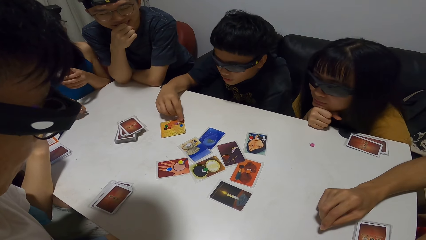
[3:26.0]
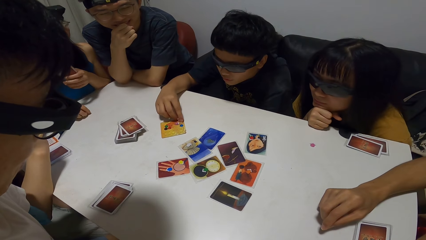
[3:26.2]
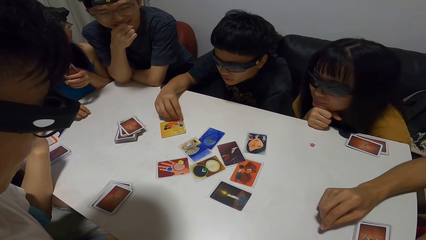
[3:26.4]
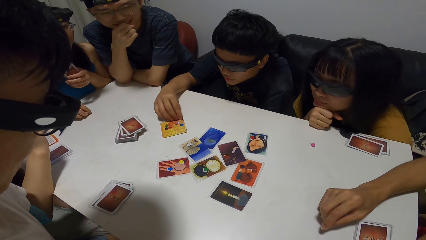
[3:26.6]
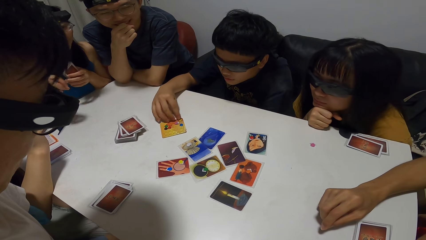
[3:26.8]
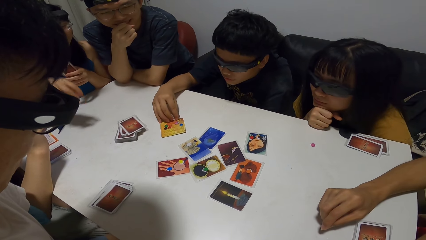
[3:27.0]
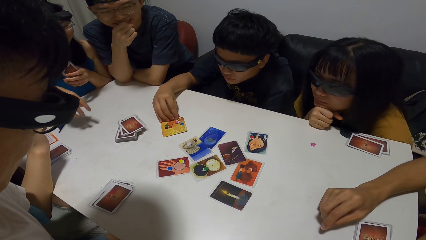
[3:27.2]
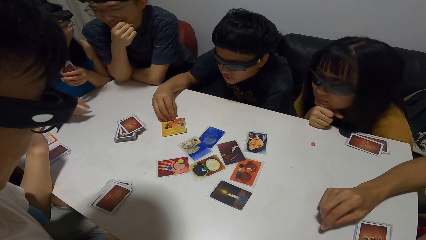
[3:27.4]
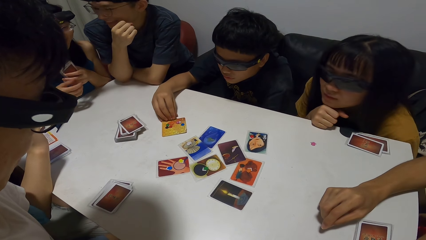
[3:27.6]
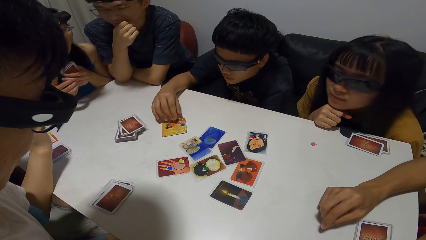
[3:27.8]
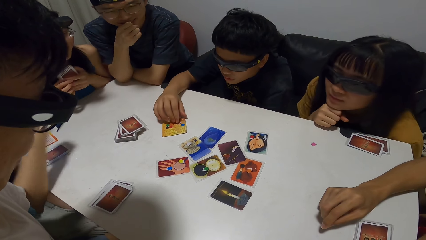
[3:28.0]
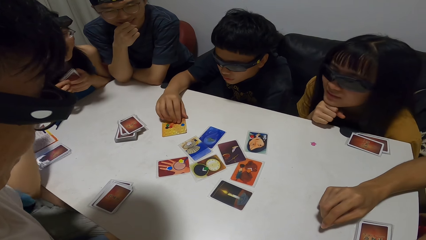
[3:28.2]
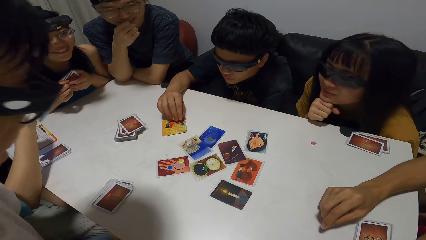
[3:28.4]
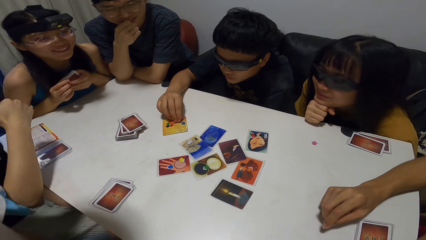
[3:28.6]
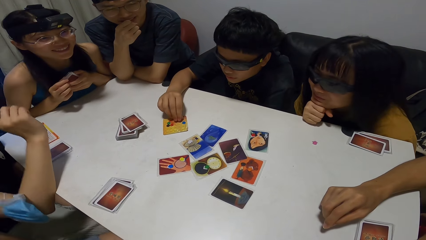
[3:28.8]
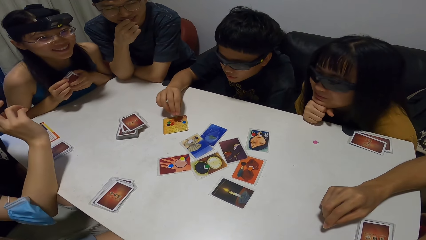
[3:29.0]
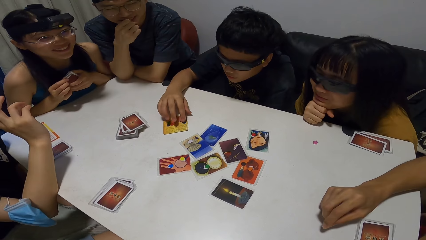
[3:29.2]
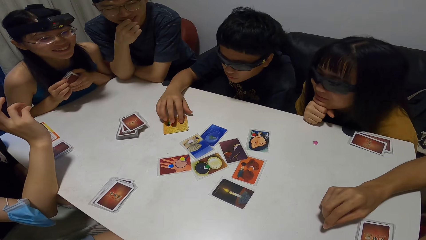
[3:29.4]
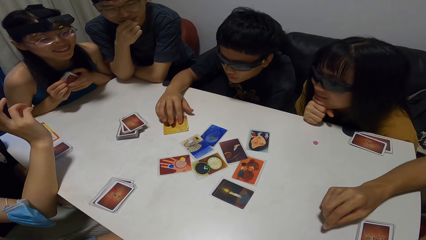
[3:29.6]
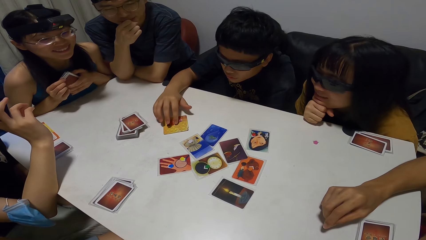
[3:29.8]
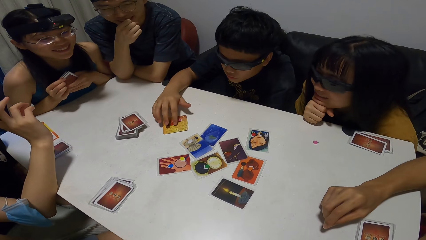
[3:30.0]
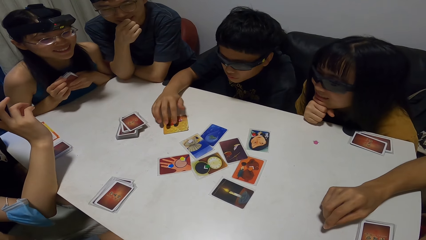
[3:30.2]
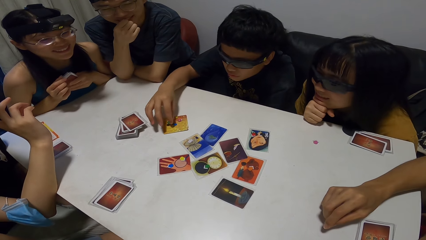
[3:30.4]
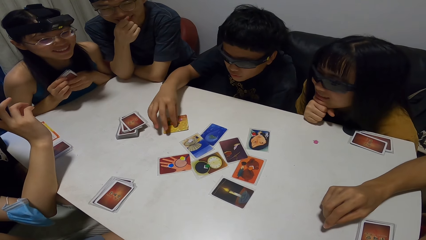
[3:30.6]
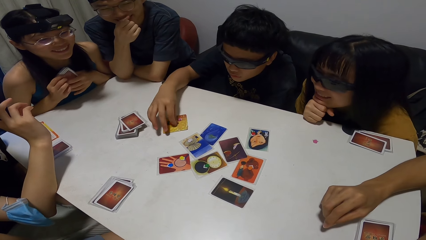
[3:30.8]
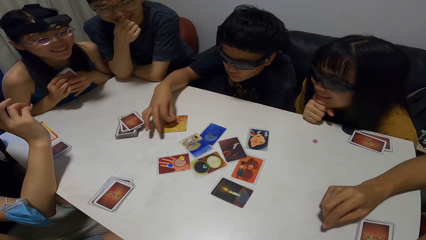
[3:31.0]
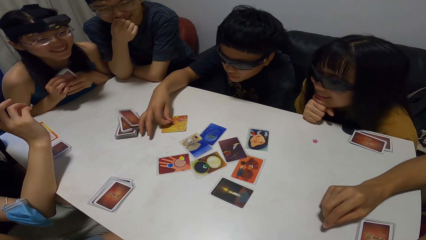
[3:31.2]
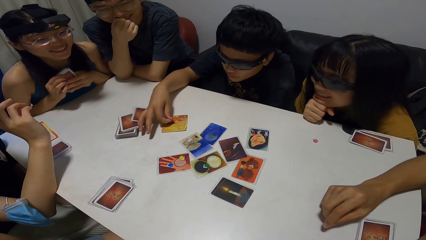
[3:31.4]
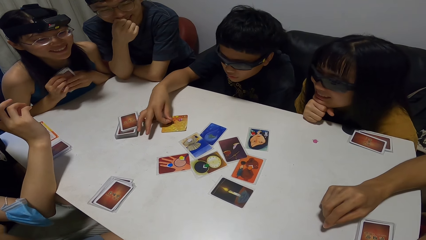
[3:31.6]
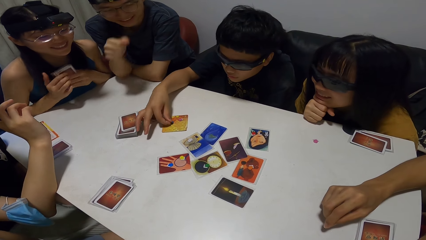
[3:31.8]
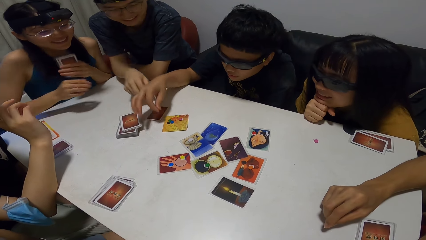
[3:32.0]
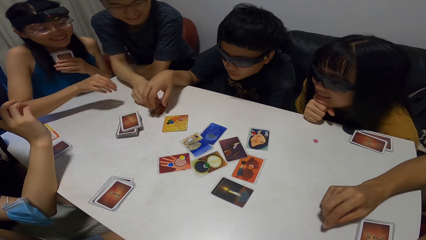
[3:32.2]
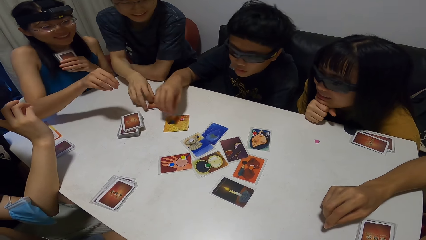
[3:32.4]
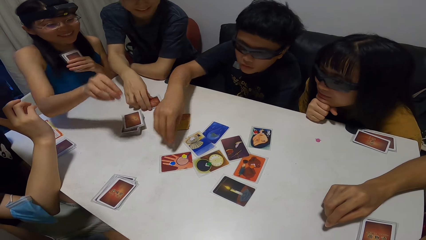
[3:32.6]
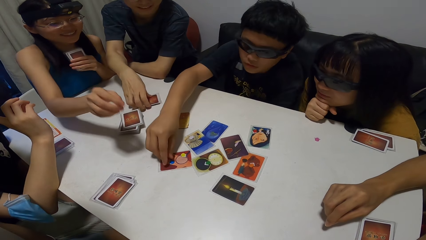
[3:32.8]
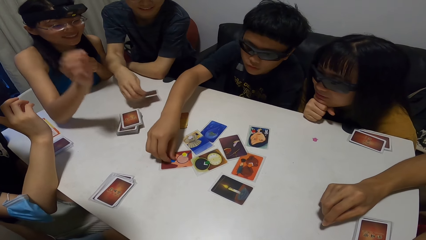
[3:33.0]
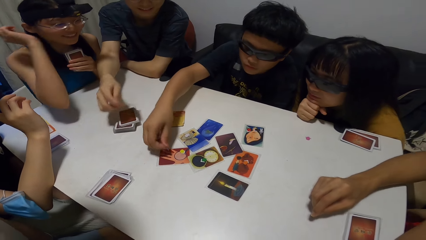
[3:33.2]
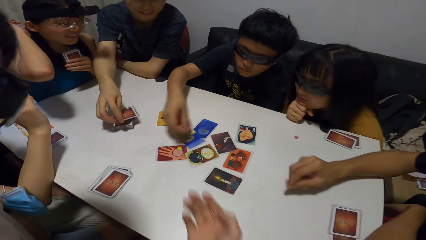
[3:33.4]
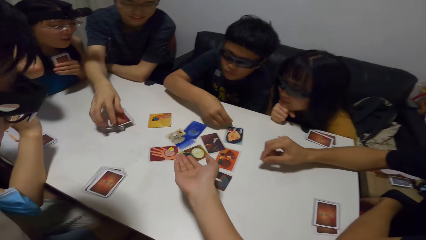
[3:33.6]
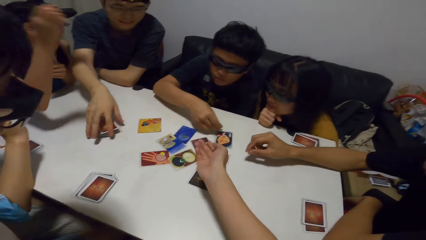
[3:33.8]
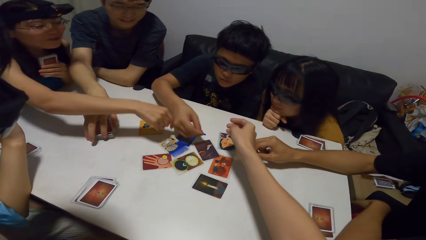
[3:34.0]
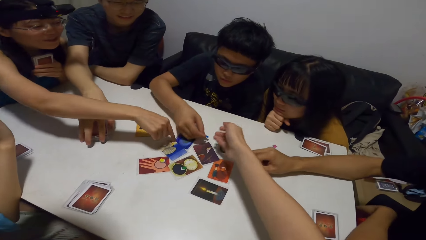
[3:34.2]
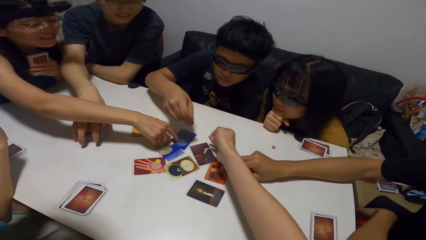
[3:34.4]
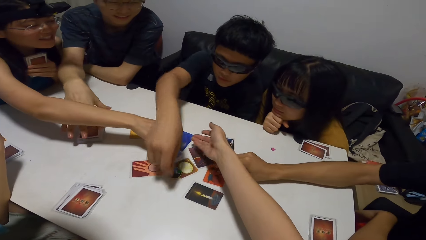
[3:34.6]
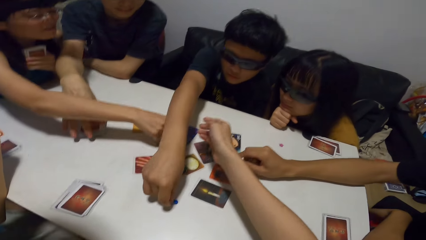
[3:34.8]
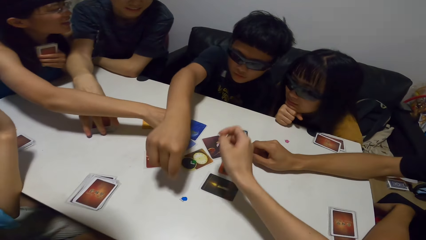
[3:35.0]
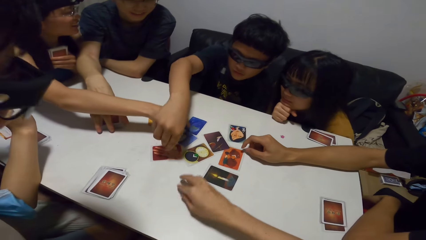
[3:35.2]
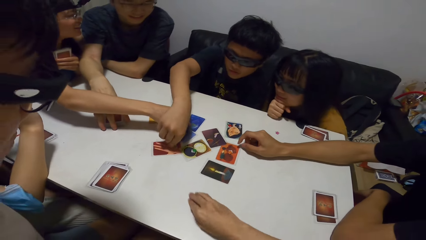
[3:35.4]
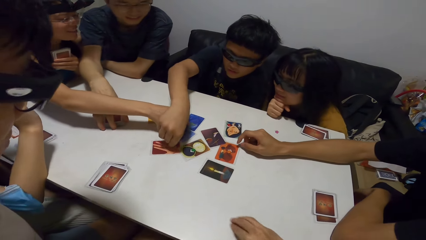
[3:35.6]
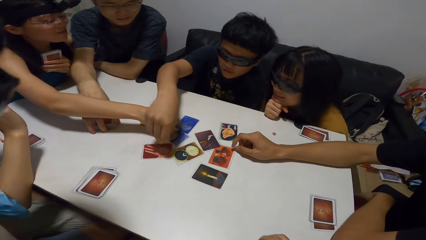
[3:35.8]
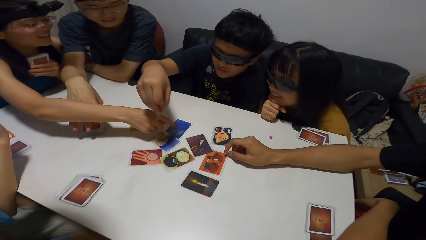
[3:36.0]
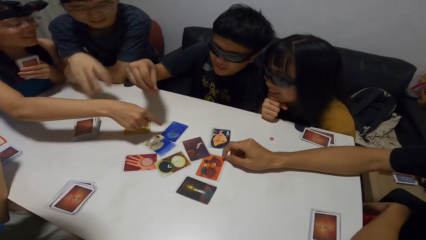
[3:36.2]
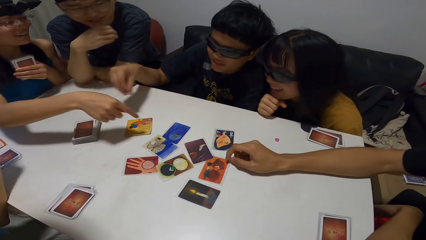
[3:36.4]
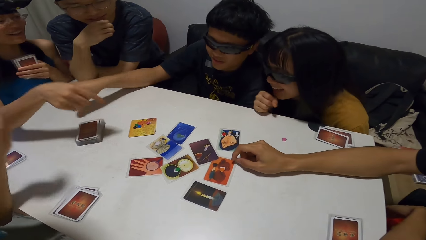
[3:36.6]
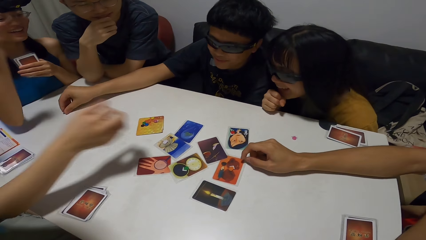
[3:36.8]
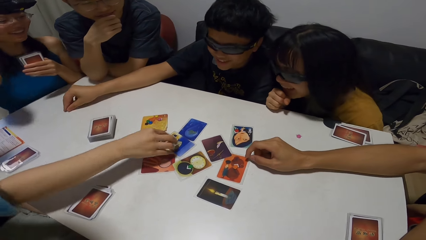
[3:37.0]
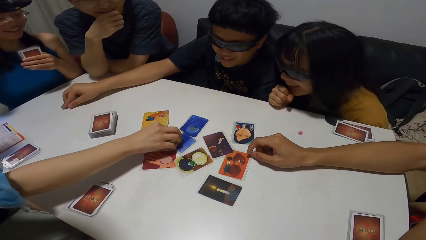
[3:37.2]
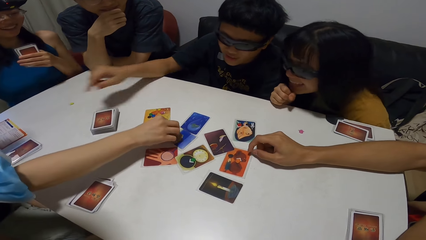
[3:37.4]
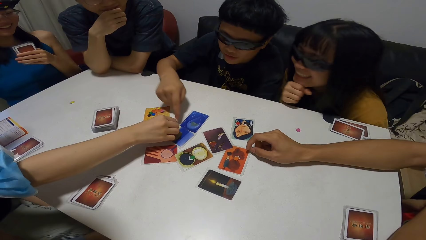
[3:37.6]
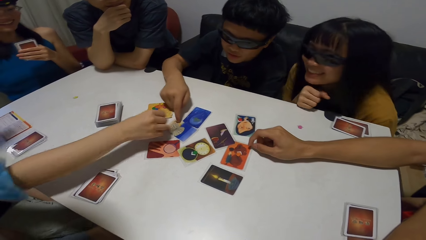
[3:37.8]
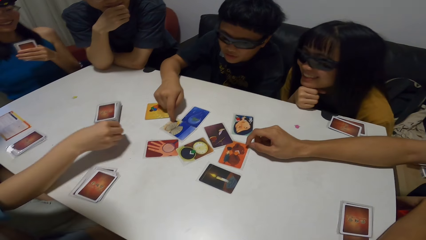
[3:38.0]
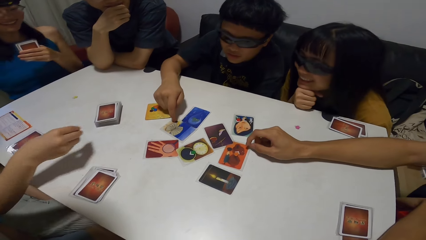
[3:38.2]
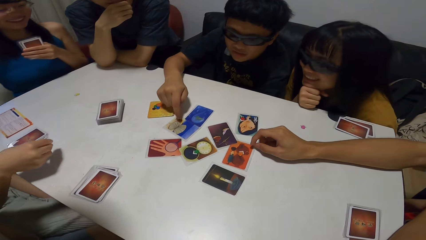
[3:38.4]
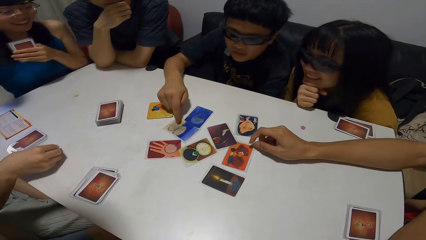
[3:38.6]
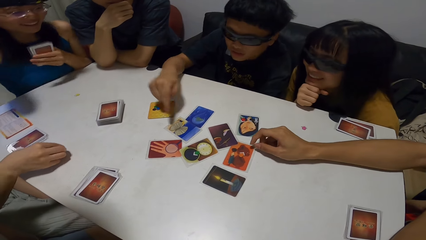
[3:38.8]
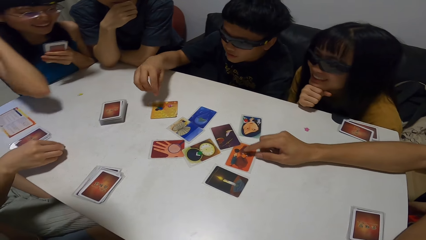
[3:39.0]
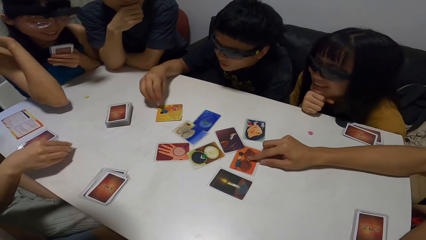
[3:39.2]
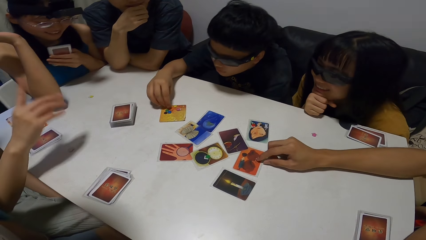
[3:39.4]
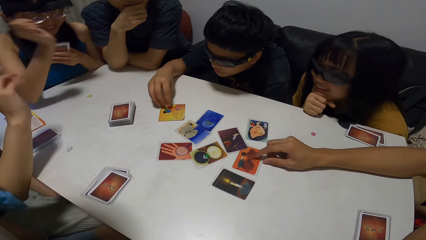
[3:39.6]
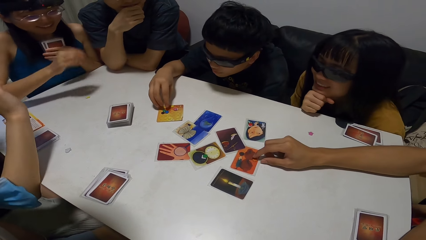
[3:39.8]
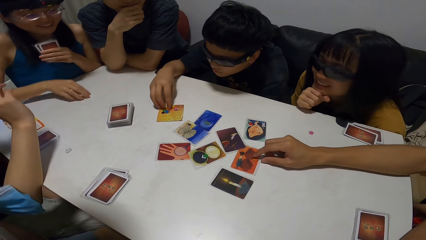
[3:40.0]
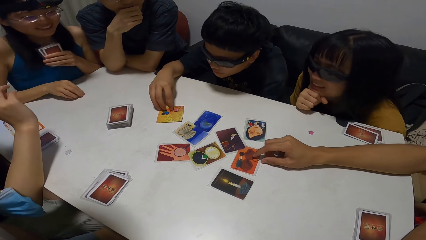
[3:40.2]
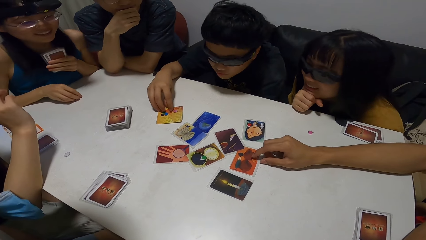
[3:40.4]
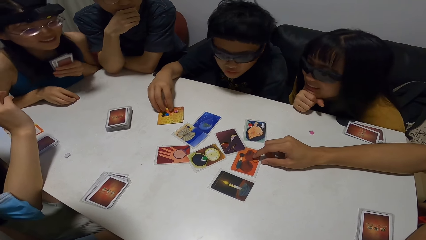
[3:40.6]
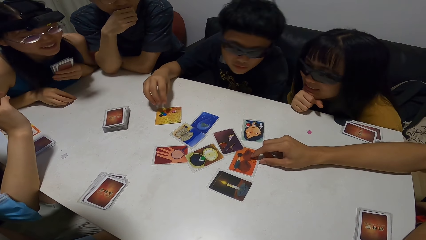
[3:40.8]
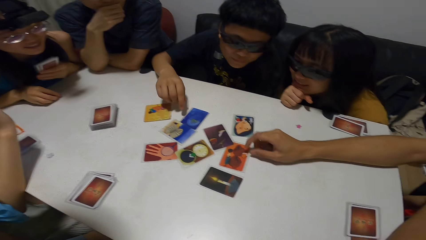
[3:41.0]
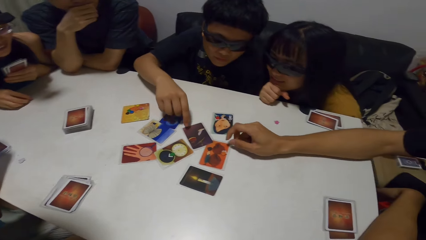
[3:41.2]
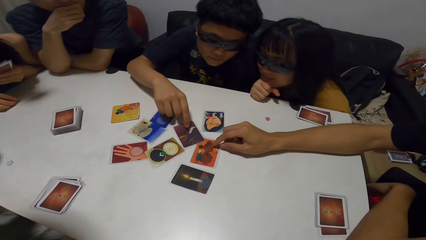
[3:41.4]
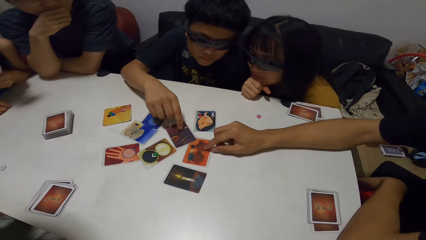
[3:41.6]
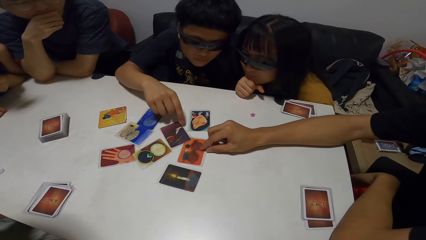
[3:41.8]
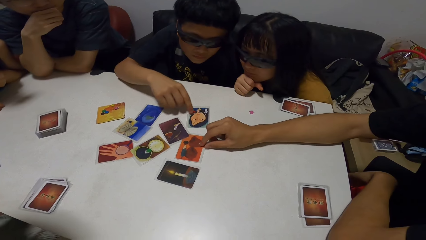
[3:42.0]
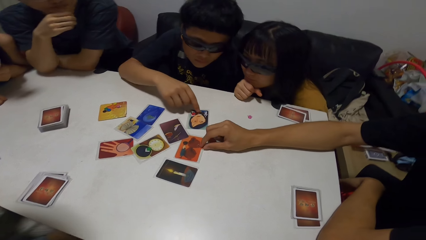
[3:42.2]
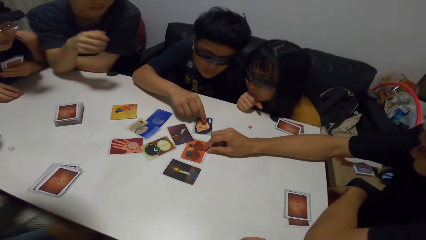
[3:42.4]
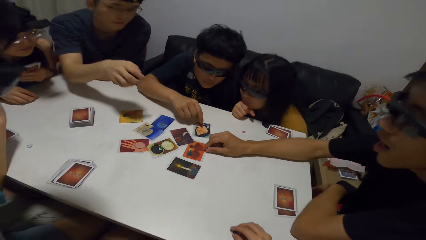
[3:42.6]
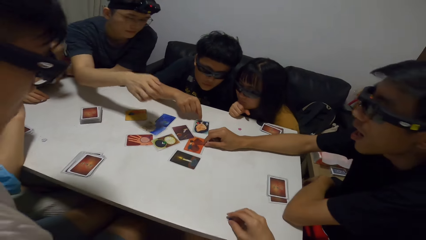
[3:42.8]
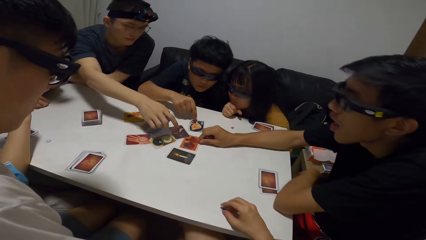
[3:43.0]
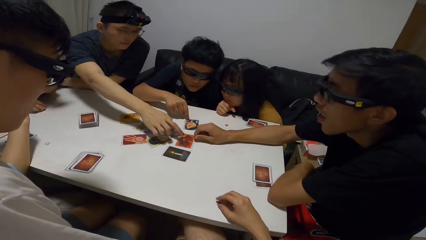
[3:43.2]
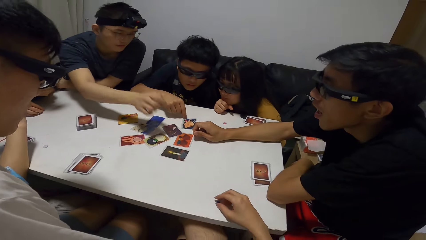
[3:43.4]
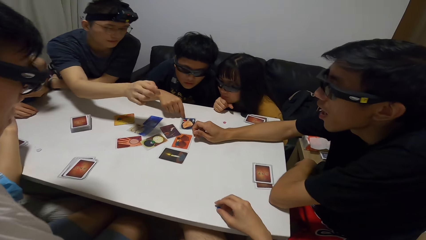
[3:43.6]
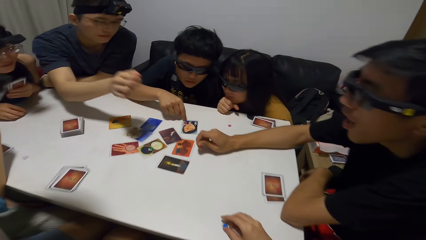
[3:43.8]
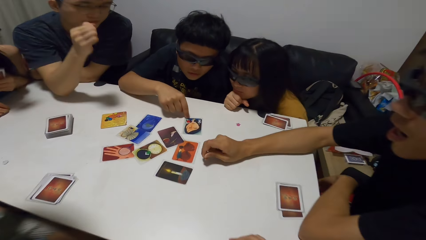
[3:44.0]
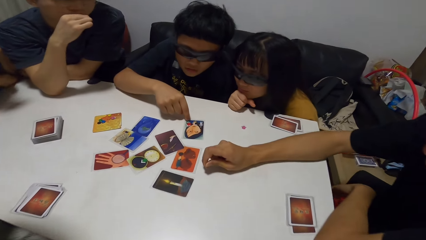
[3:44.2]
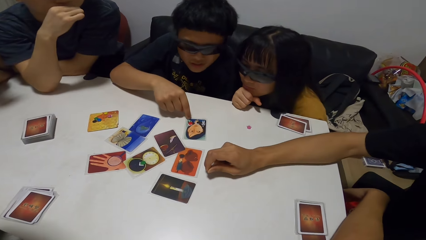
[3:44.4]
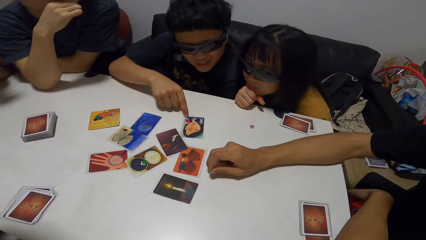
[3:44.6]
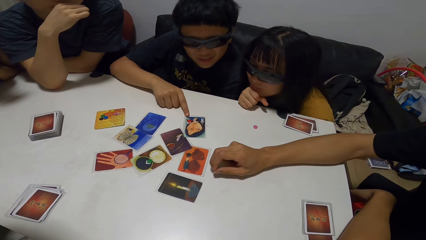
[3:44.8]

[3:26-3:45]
A man moves a token on the card with his right hand and plays with something. A woman emphasizes something. The man moves the token on the card with his right hand again. Another man collects a card. The woman stretches her hand out. The first man picks up a token on a card with his right hand. The second man puts the card back on the pile of cards with his right hand. The camera wearer stretches his hands to the first man. The woman points her right hand at a card. A third man stretches his hand out and touches a card on the table with his right hand. The first man drops the token in his right hand on the table and moves something. The camera wearer picks up the token with his right hand. The first man picks up a token on a card with his right hand and drops the token in his right hand on the table. A fourth man picks up a token on a card with his right hand and points at the card. The first man points his right hand at a card. The third man stretches his hand out. The first man points on the card and touches a token on the card with his right hand. The woman picks up a token on the table with her right hand. The first man points his right hand at a card. He points his right hand at a card again. The second man points his right hand at a card.
